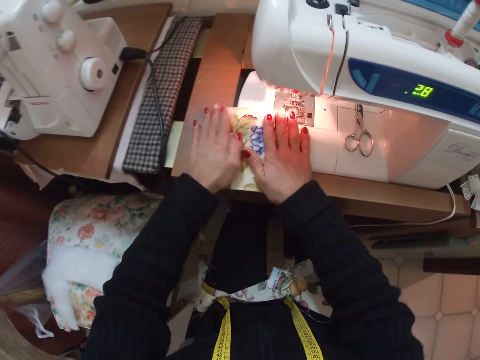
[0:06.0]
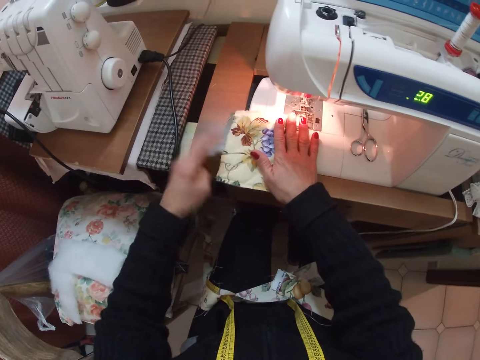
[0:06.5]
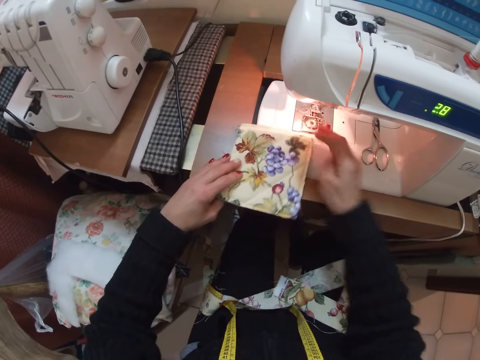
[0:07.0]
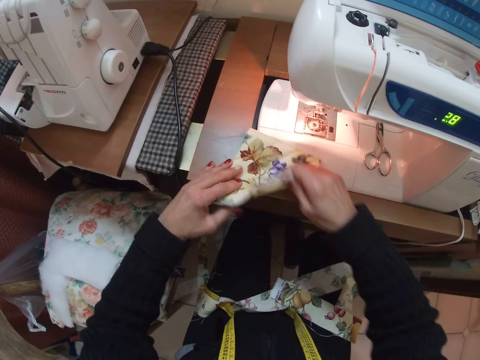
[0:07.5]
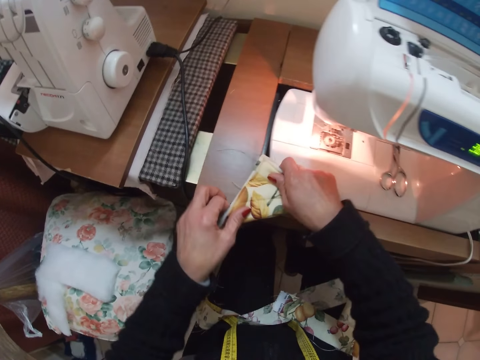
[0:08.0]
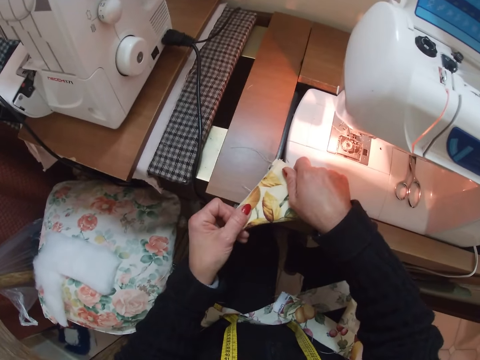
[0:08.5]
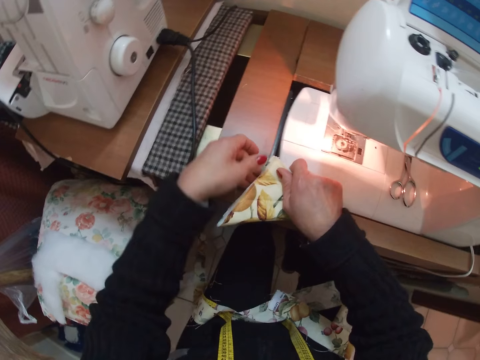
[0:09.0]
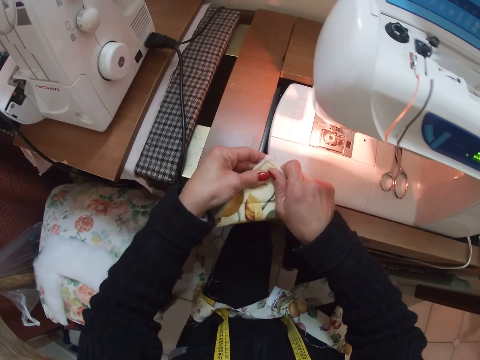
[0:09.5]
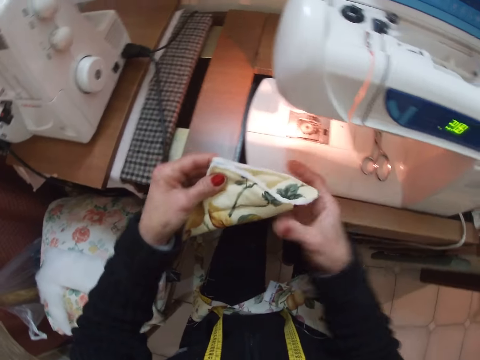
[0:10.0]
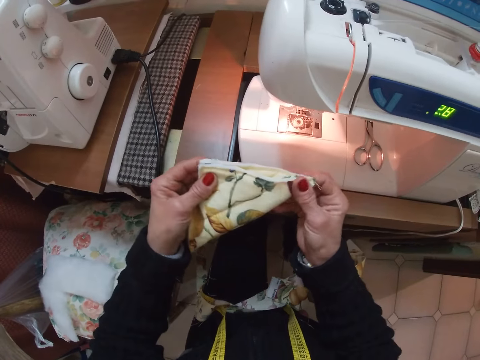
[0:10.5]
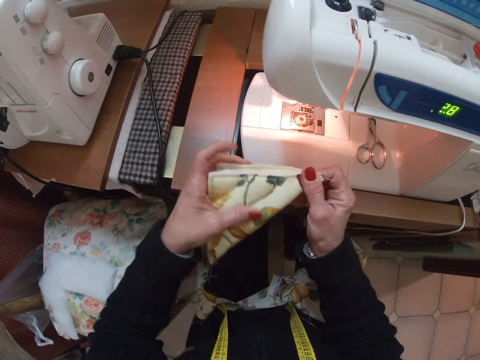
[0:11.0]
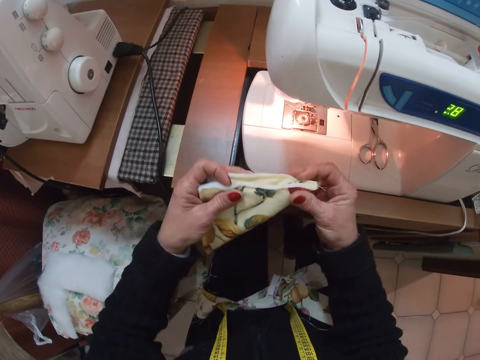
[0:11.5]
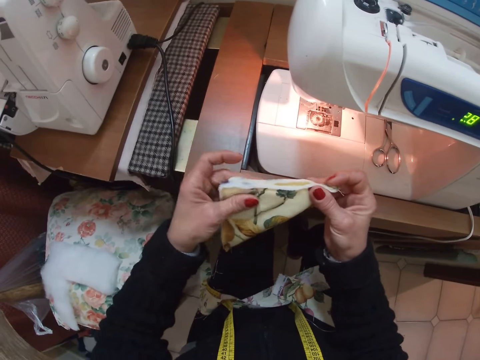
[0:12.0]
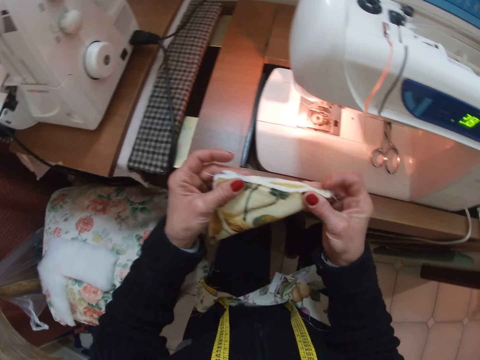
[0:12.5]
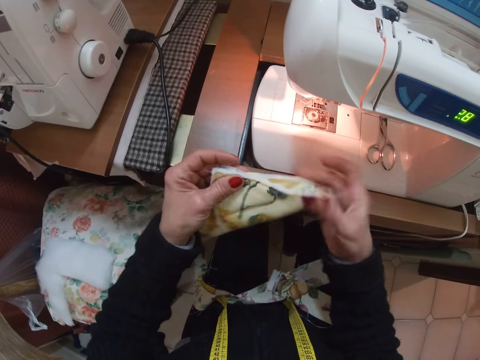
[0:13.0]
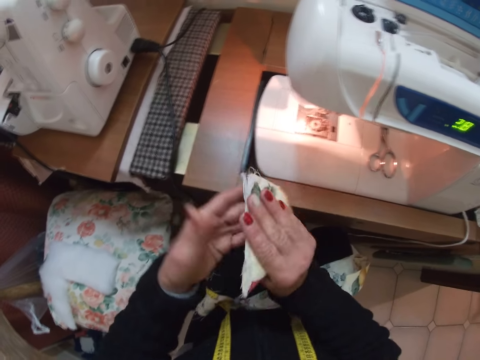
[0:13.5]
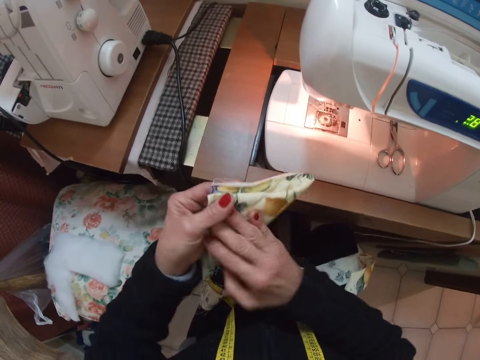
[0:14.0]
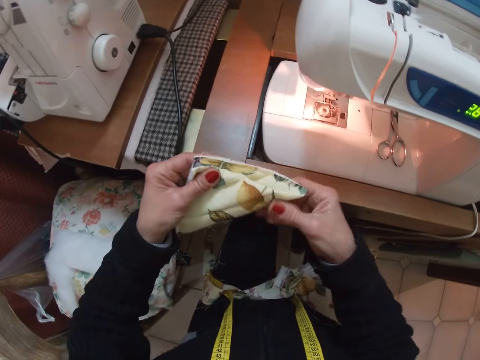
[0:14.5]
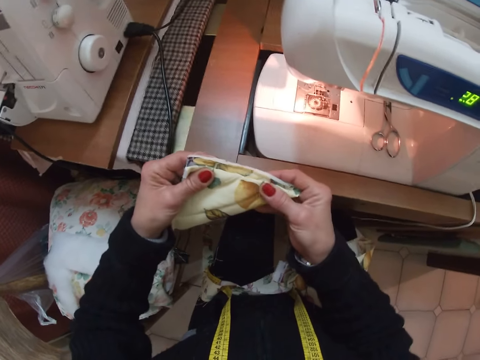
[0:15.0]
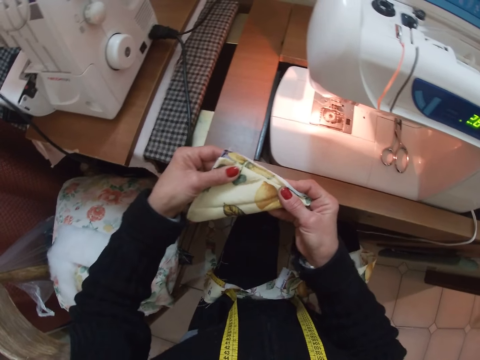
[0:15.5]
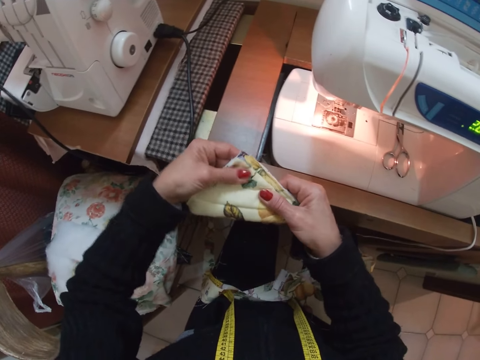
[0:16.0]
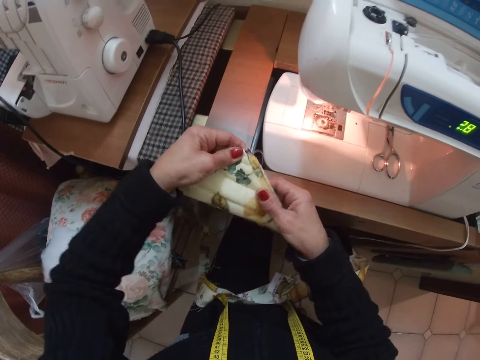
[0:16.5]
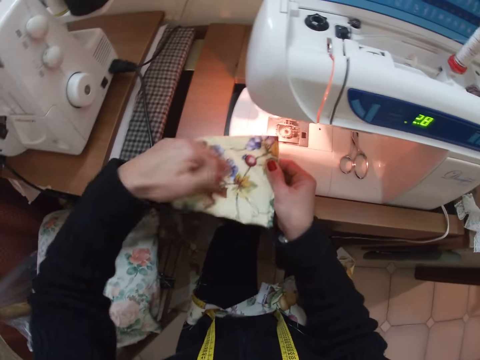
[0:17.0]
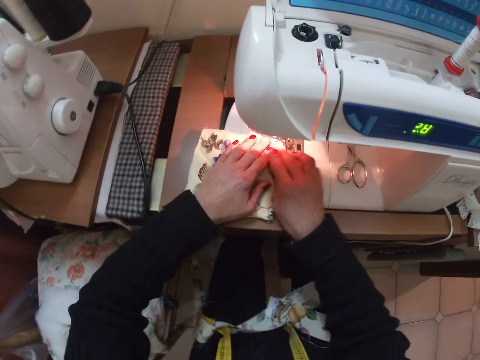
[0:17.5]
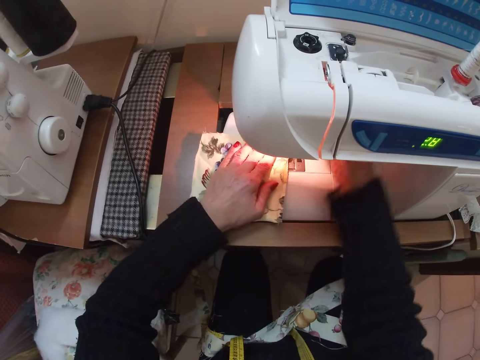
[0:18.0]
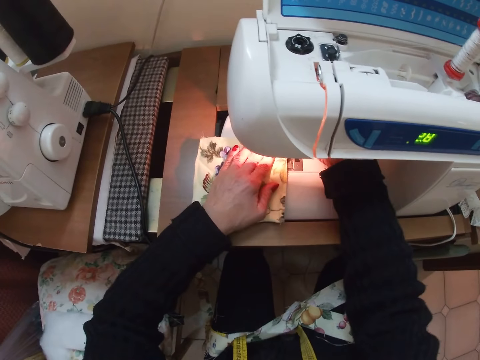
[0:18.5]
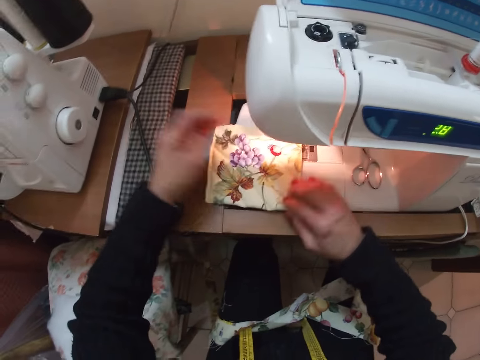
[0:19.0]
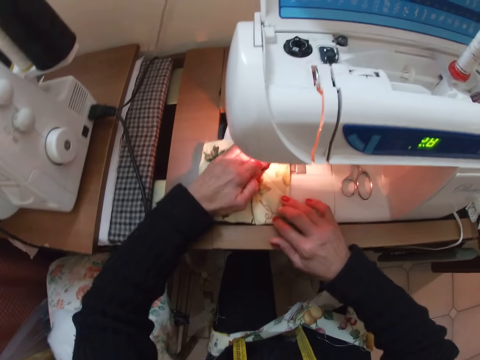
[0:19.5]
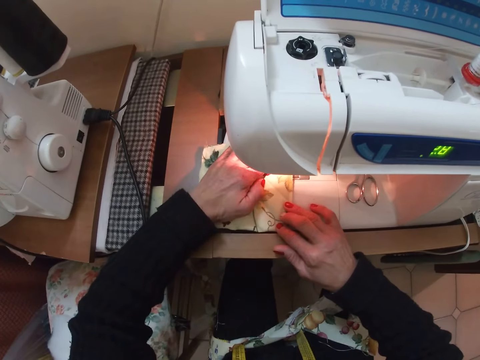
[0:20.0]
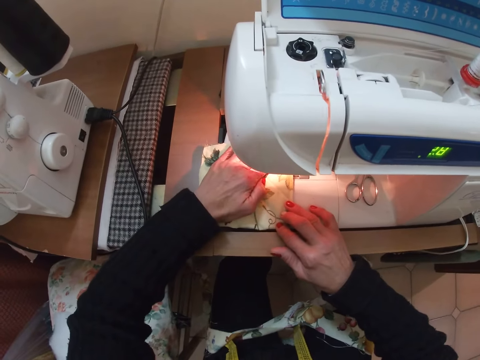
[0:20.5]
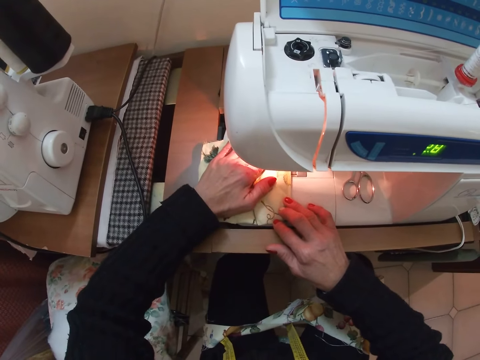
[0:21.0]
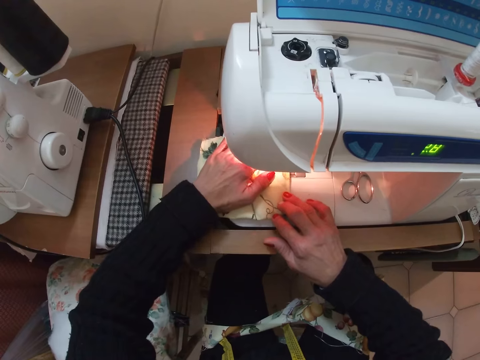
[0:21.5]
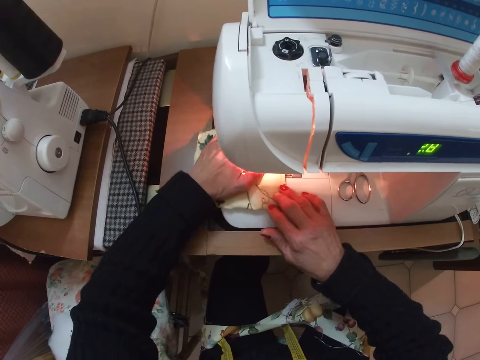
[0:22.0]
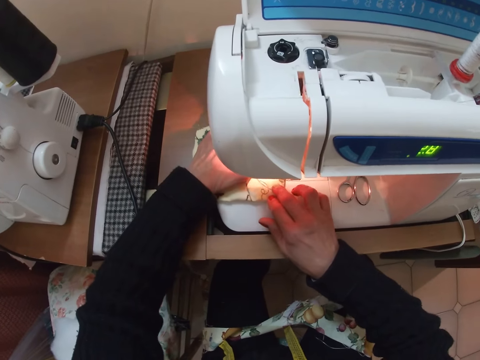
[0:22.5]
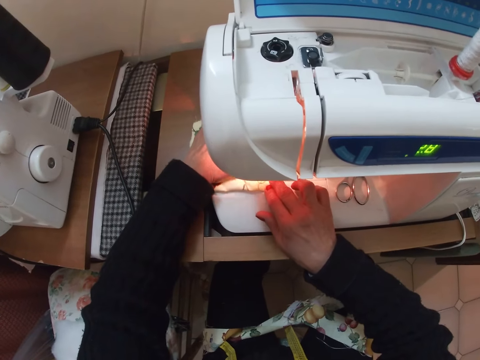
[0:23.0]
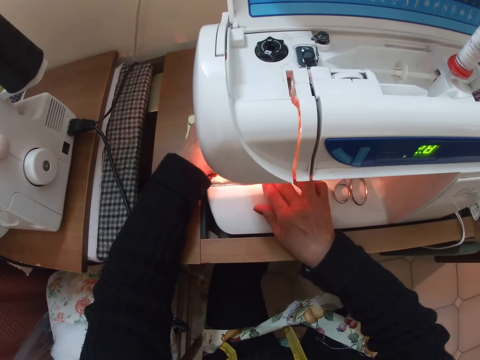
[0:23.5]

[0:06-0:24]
The camera wearer straightens the piece of cloth. They fold the cloth on the sewing machine with both hands. They withdraw the cloth from the sewing machine with his left hand. They pick up the folded piece of cloth. They adjust the cloth with her hands. They turn the folded piece of cloth. They unfold the piece of cloth. They place the cloth on the sewing machine. They sew the cloth with the sewing machine with both hands.

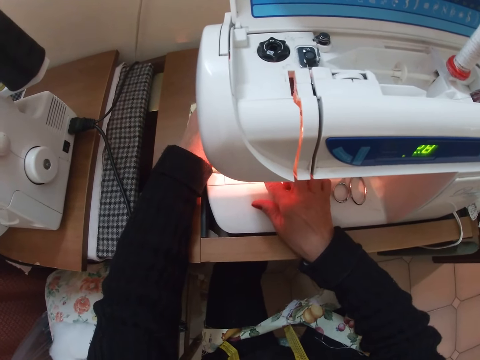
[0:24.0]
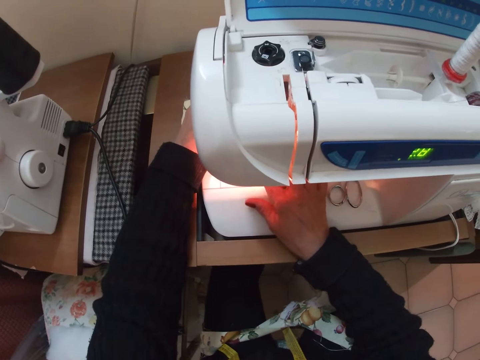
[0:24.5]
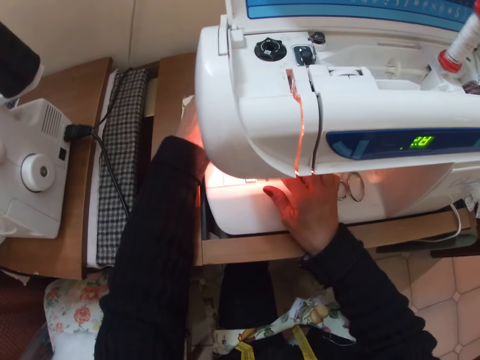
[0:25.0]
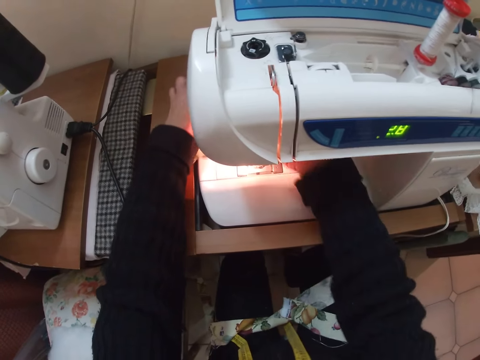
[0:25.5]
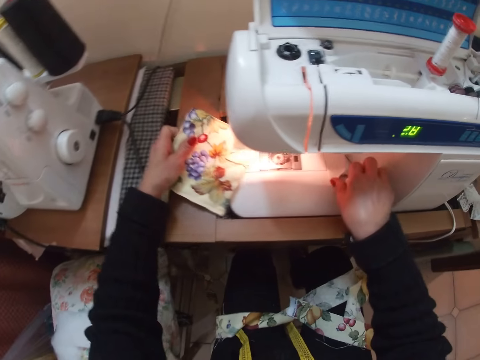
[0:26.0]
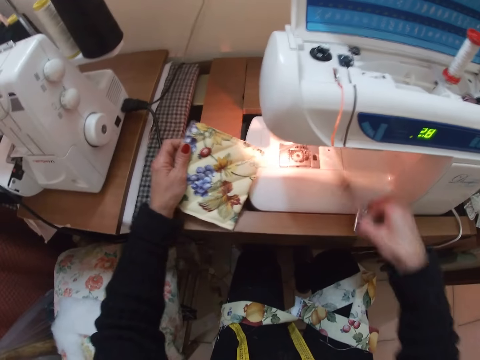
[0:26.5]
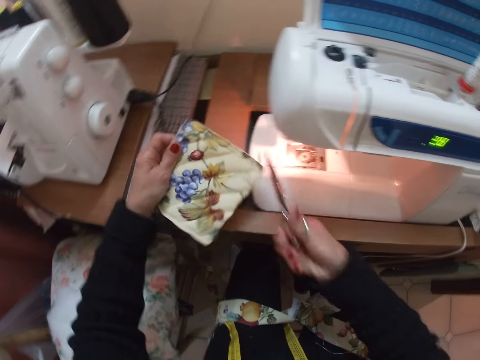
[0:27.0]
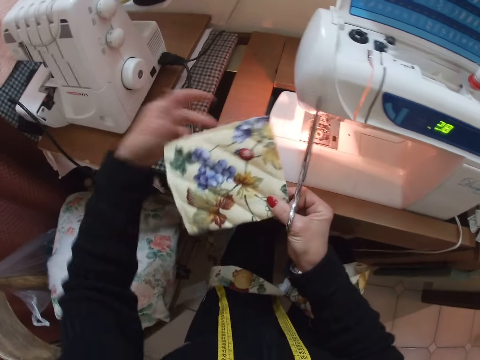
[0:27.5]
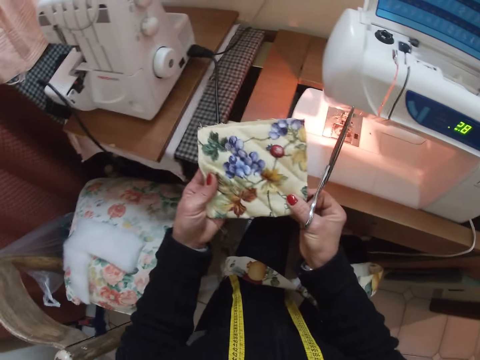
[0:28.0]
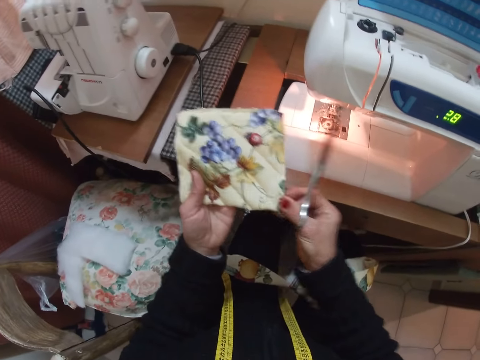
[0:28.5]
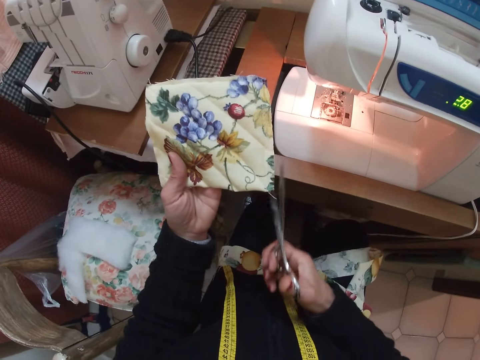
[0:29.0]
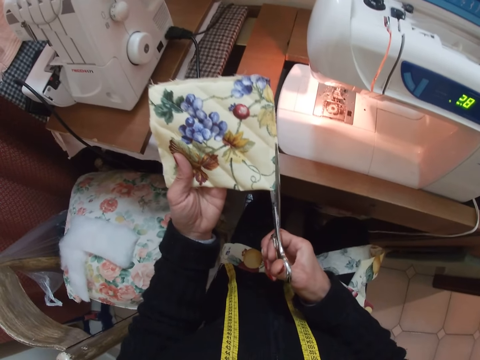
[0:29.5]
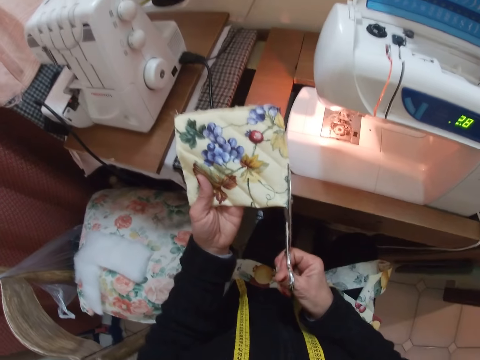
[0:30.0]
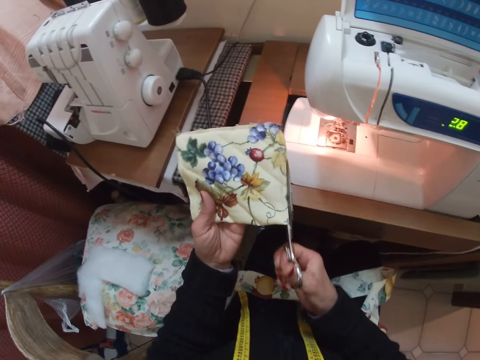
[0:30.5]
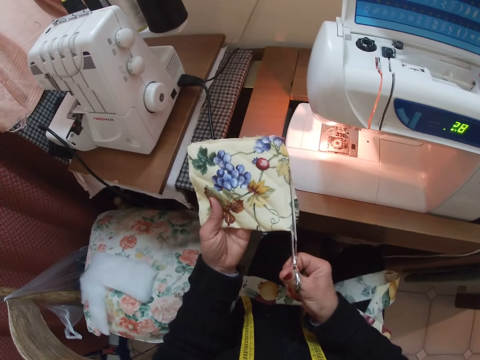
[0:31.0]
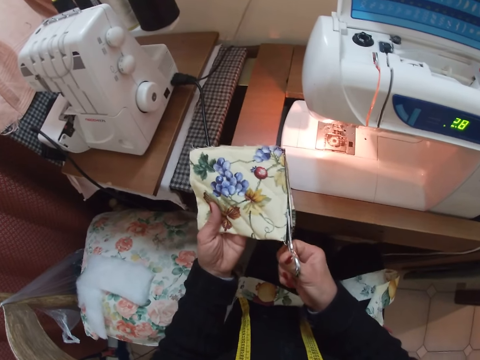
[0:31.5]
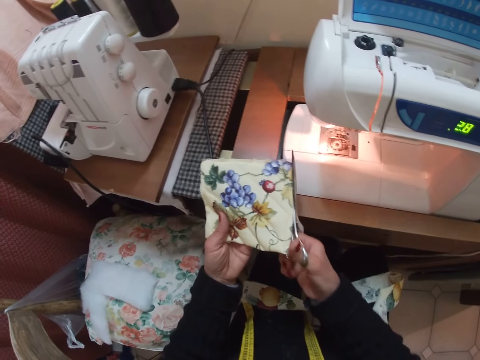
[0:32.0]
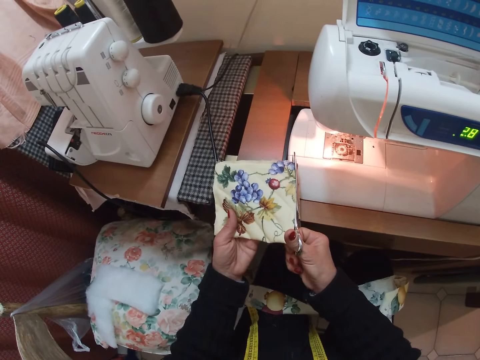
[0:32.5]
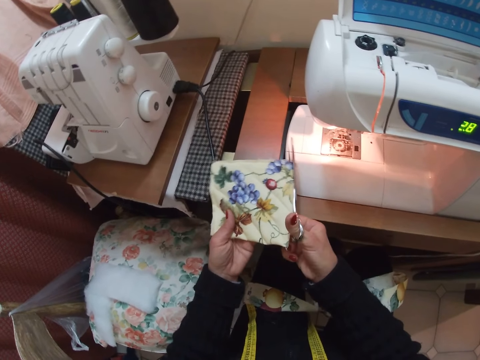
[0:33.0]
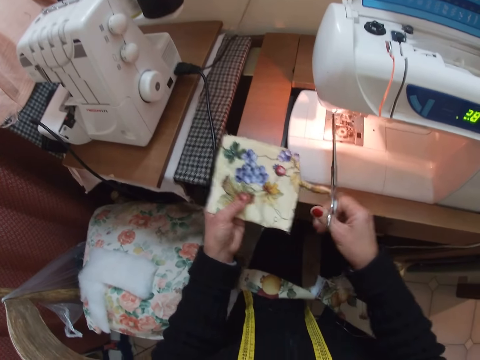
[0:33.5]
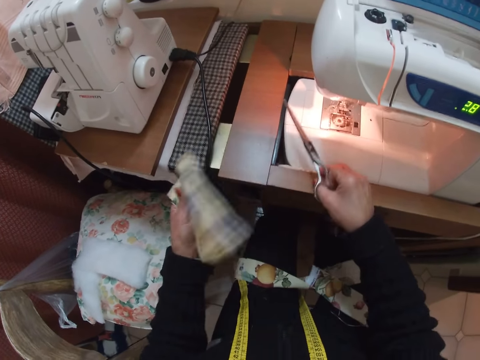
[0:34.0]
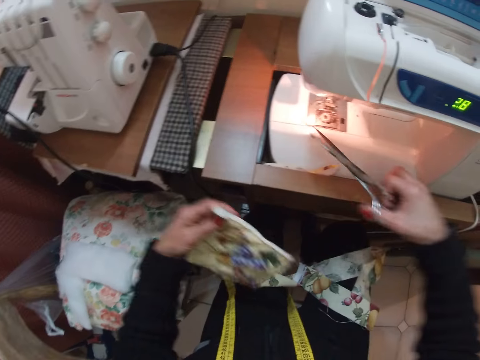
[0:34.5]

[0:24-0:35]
The camera wearer withdraws the cloth from the sewing machine. She picks up the scissors with her right hand. She trims the cloth with the scissors. She cuts the thread from the cloth. She adjusts the cloth with both hands. She trims the cloth with the scissors.
